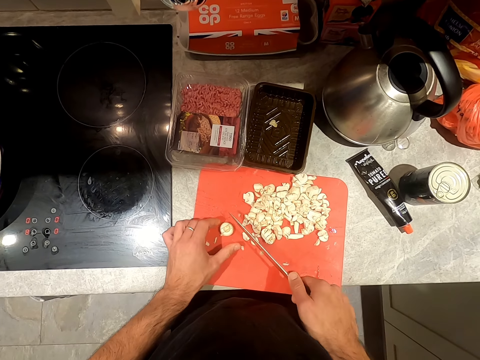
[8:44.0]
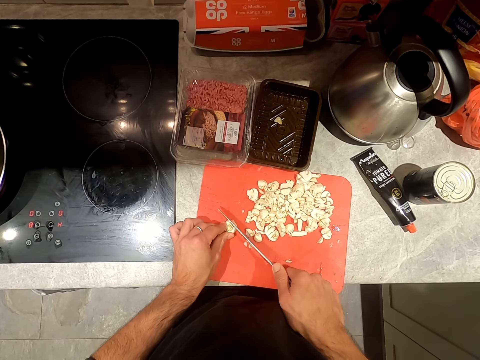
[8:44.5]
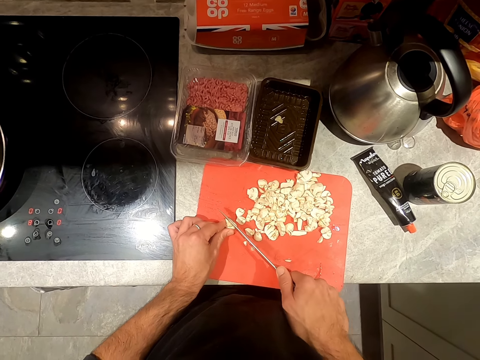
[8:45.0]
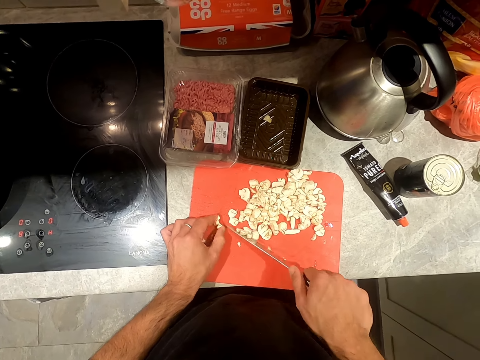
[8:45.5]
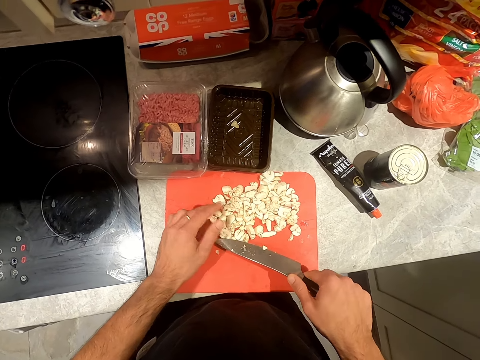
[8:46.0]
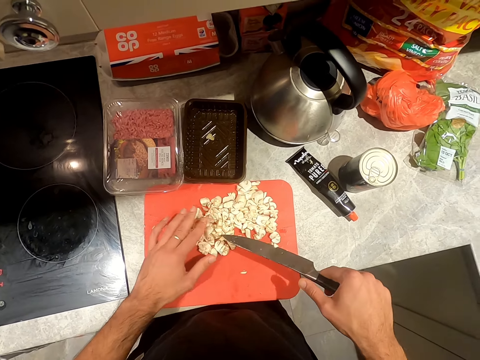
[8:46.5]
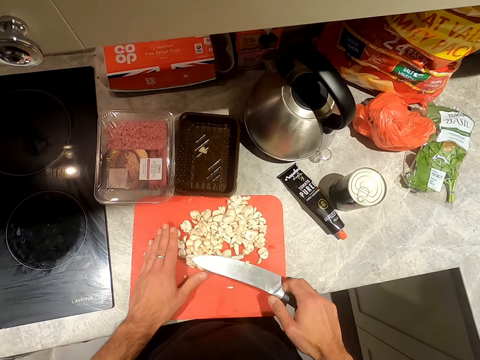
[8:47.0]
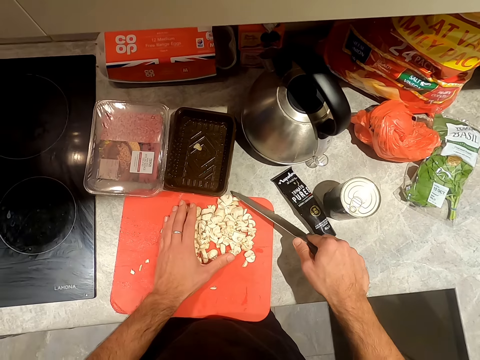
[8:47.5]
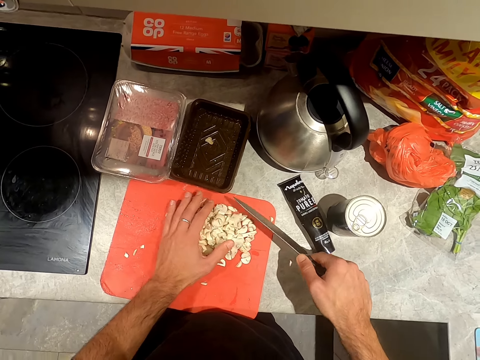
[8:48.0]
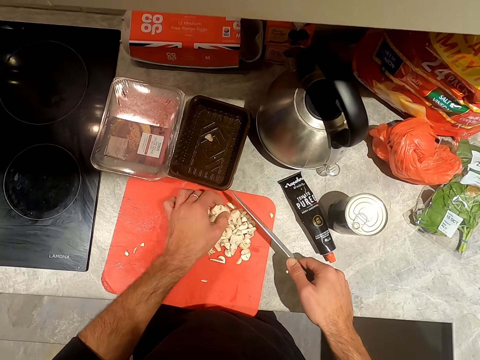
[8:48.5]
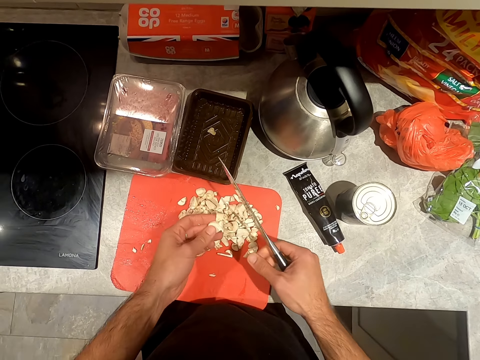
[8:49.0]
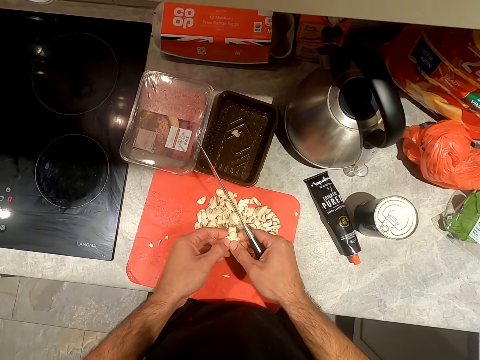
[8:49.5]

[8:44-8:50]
The camera wearer chops something.

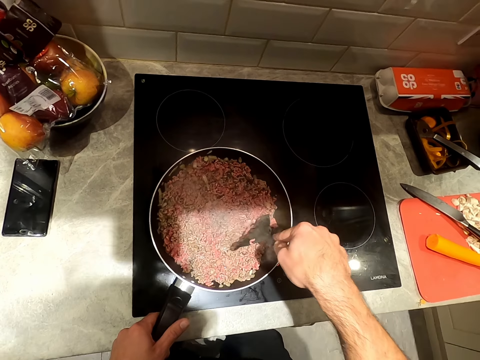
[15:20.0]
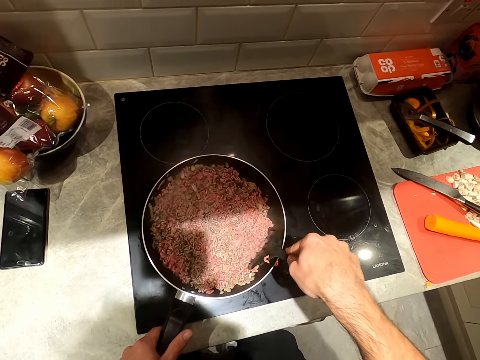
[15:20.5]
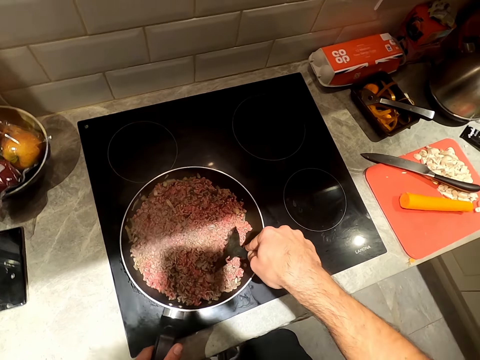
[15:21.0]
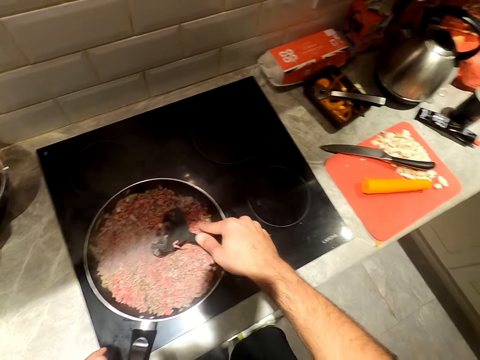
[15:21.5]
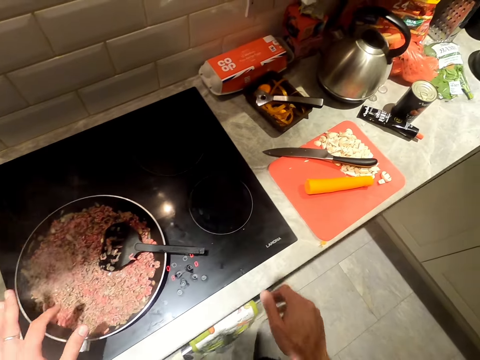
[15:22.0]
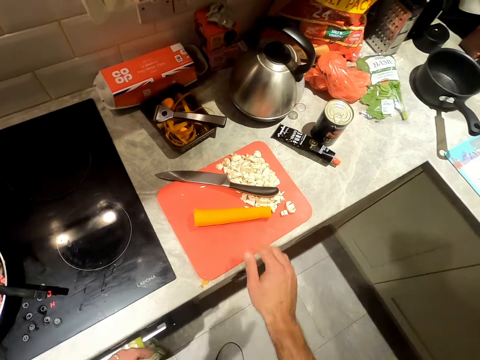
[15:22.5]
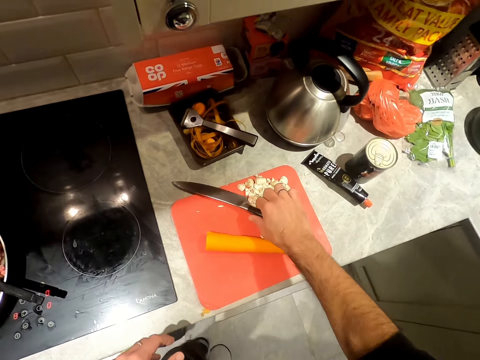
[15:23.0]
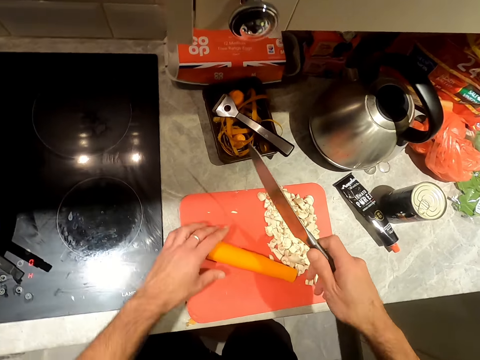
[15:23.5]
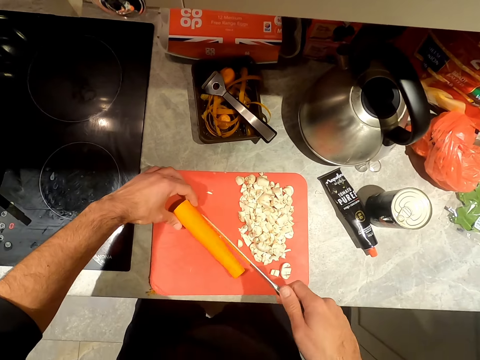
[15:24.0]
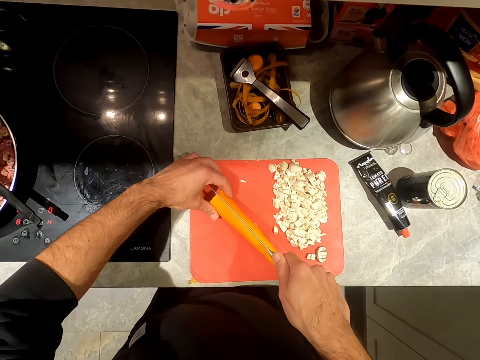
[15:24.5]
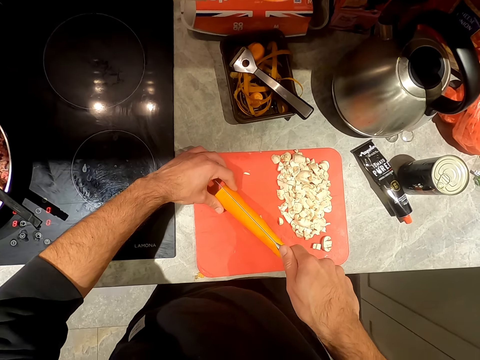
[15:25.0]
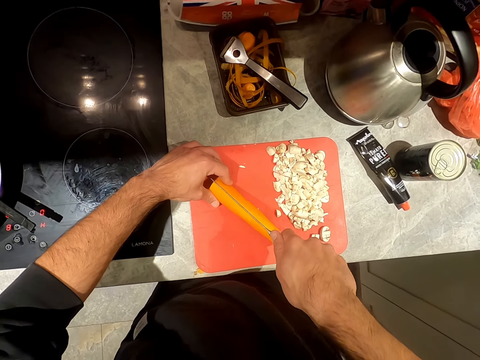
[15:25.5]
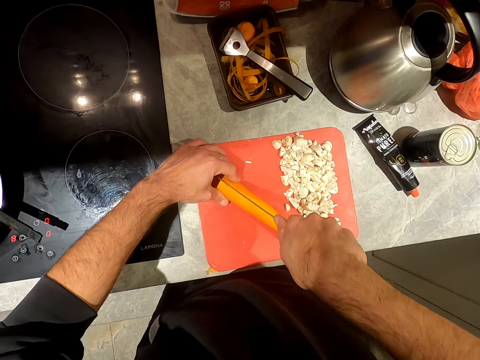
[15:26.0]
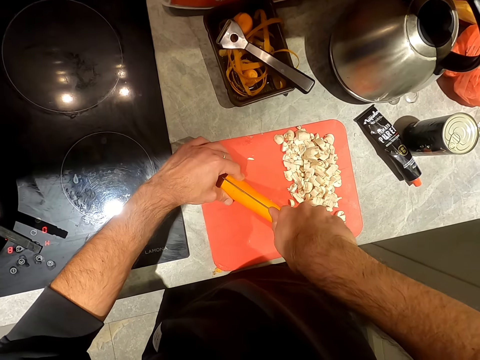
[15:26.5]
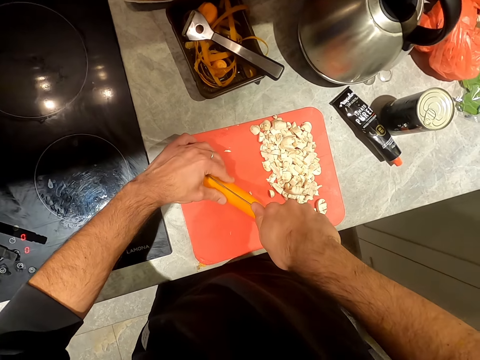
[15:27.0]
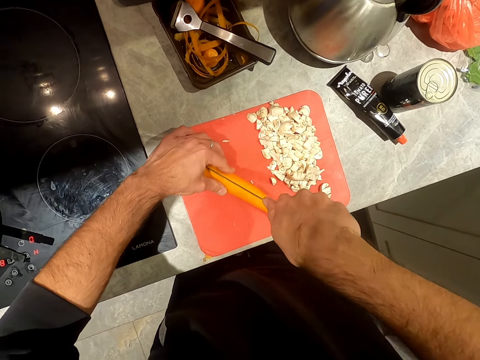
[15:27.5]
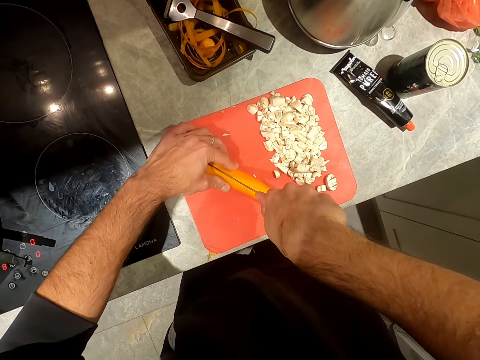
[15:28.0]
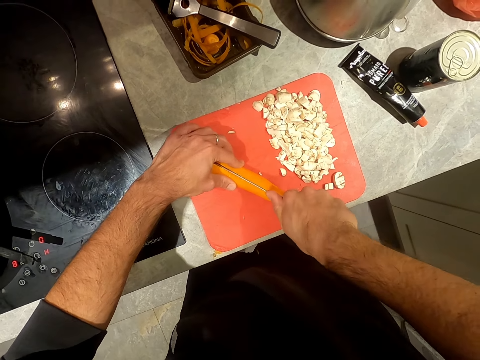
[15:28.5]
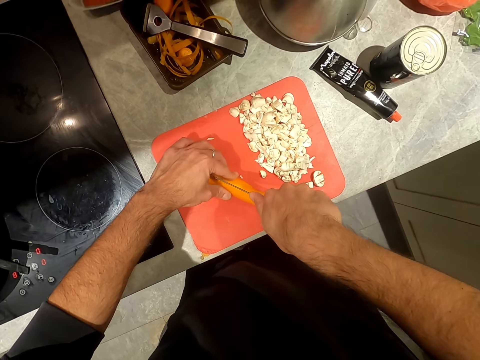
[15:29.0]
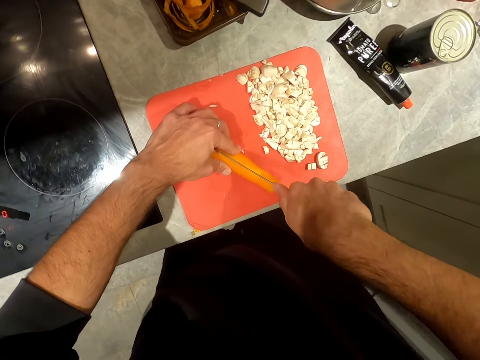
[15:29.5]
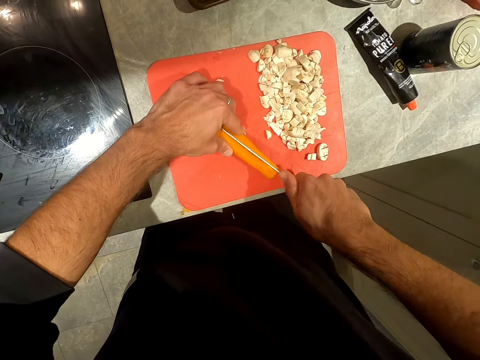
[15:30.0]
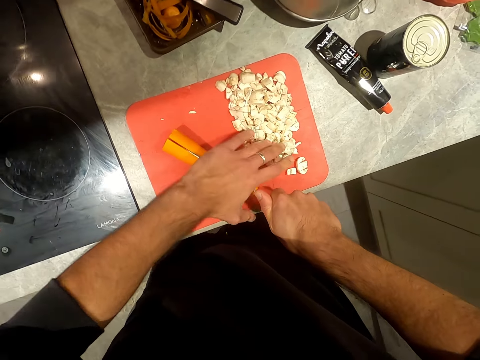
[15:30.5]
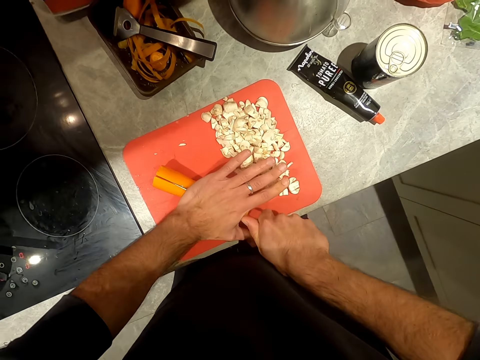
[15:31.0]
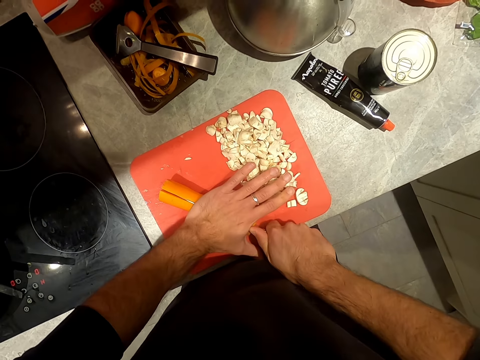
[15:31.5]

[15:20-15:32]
The camera wearer drops the spatula in the fry pan on the cooker with his right hand. He picks up a knife from a chopping board on the counter with his right hand. He slices a carrot on the chopping board with the knife in his right hand.

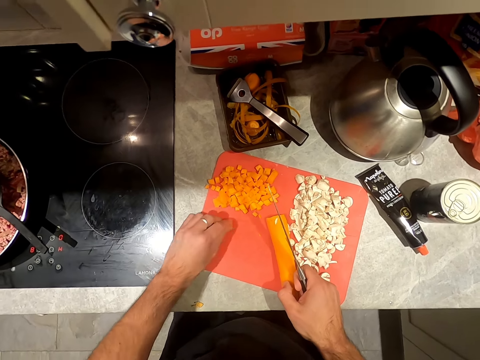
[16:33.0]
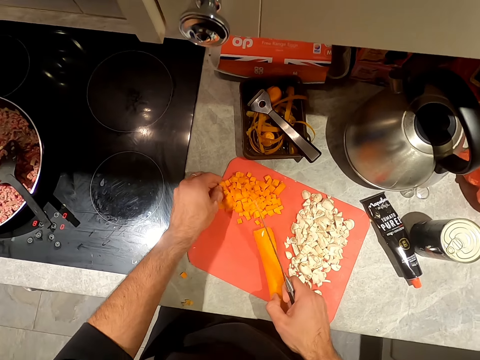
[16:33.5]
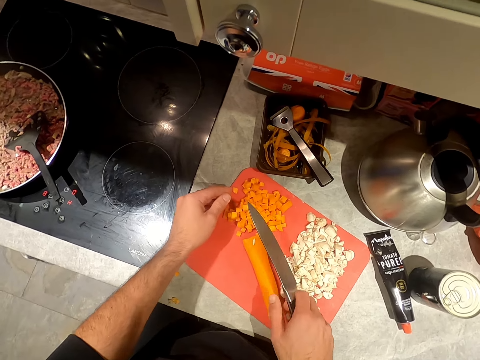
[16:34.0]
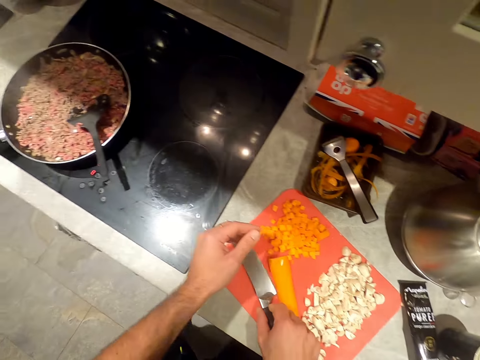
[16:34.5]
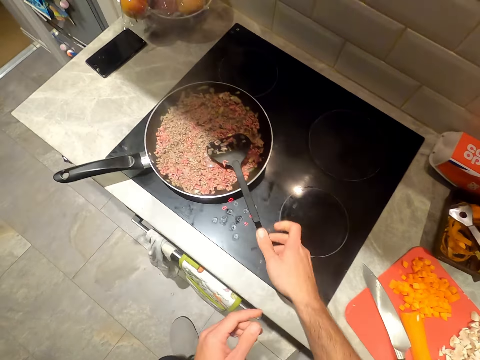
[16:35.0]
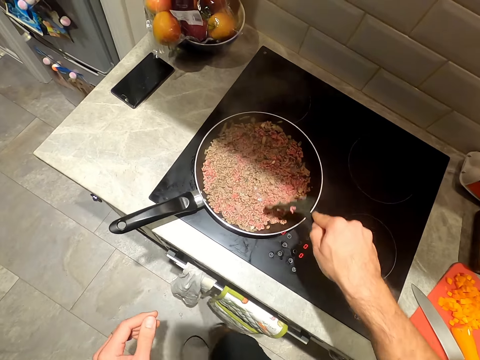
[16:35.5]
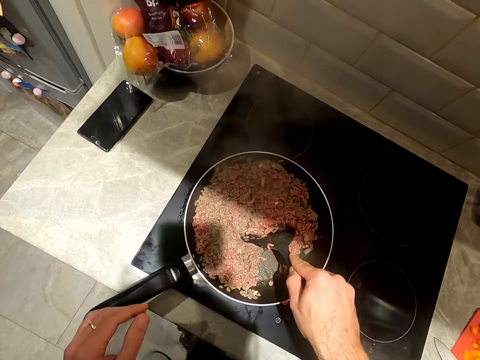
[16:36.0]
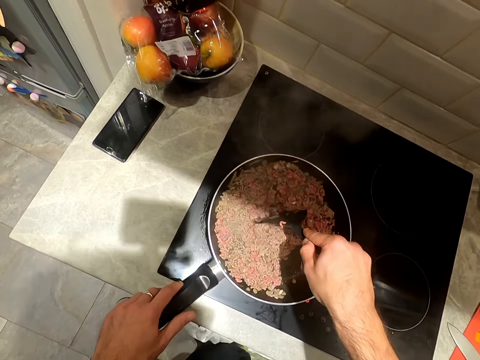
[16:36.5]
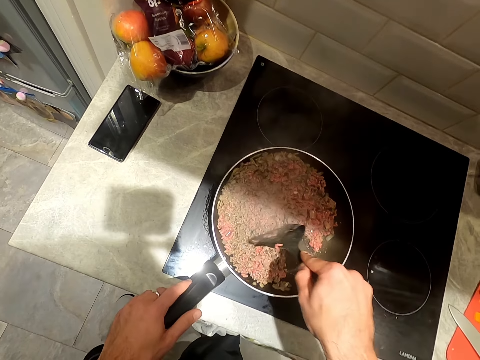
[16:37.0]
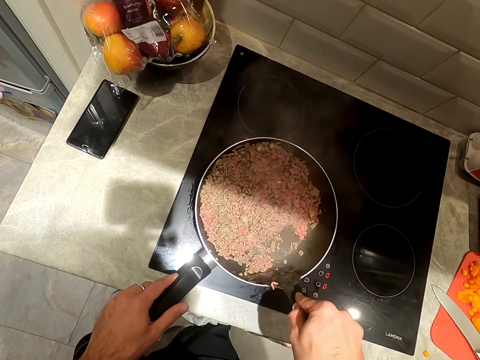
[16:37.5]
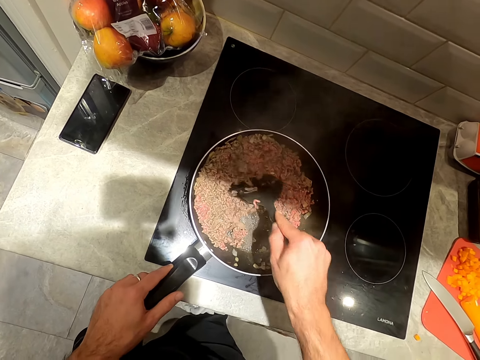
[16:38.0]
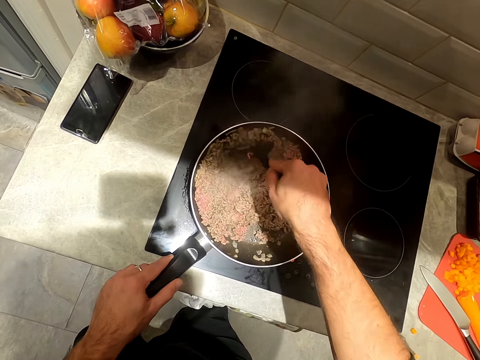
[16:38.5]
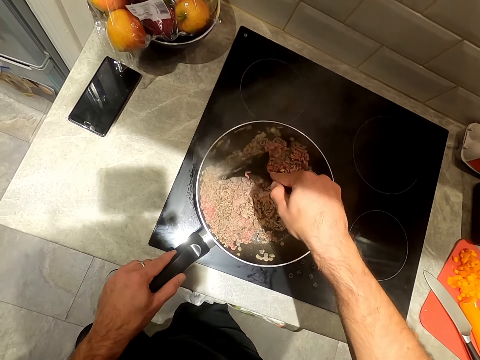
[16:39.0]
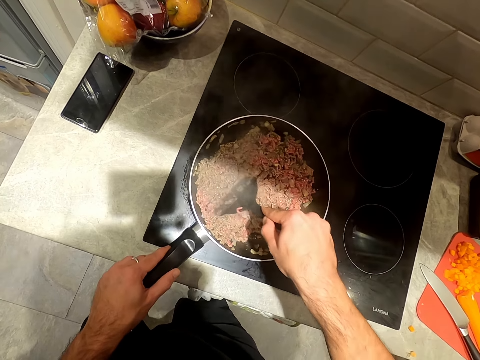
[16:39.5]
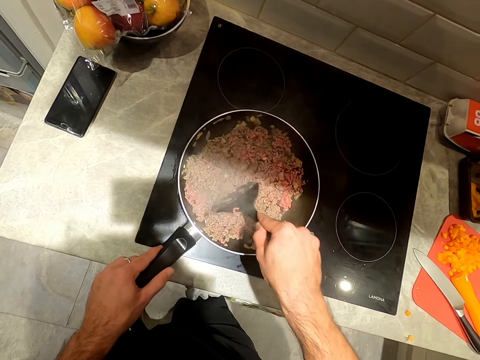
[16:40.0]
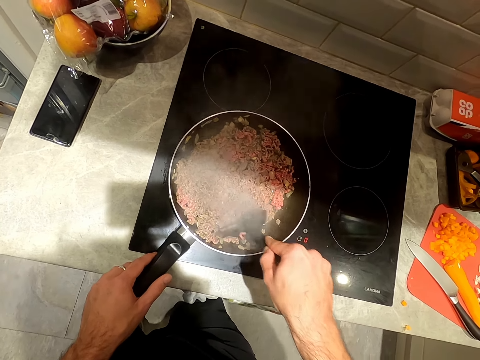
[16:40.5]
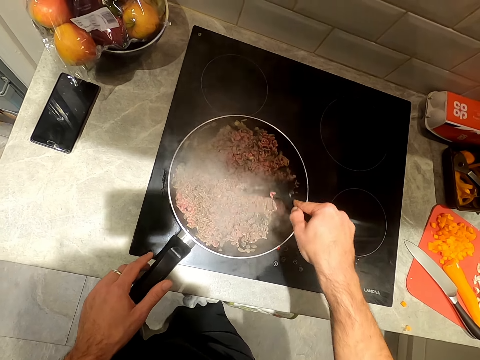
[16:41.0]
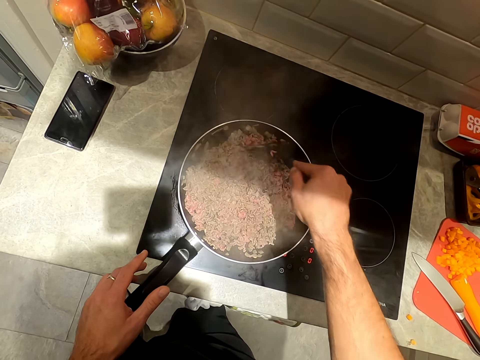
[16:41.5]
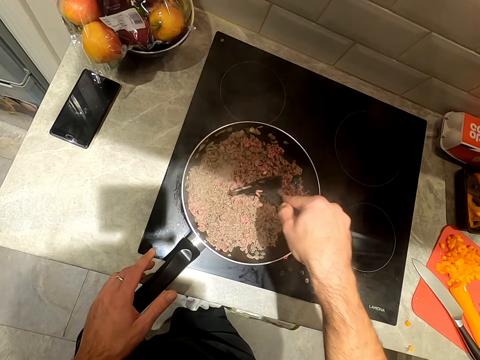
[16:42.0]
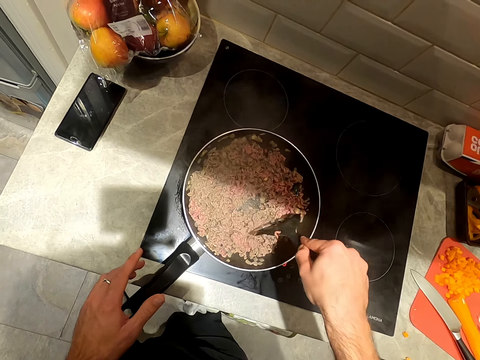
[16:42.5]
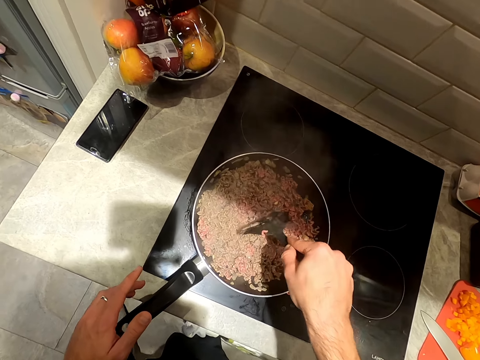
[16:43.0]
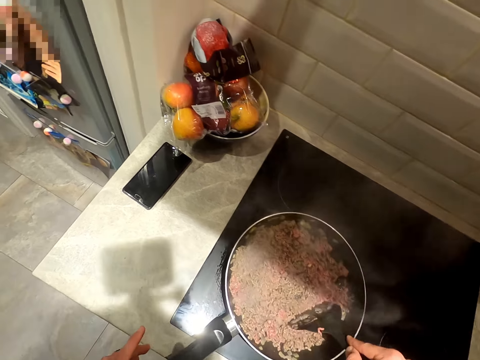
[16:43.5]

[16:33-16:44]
The camera wearer puts the knife down. He stirs the shredded meats in the fry pan on the cooker with the spatula in his right hand. He cooks.
